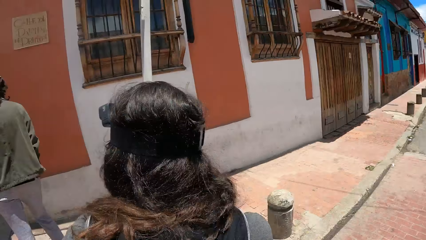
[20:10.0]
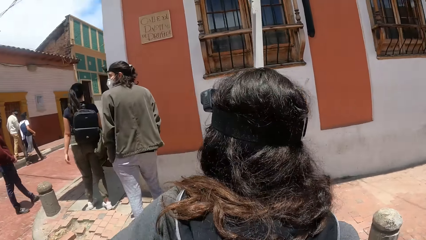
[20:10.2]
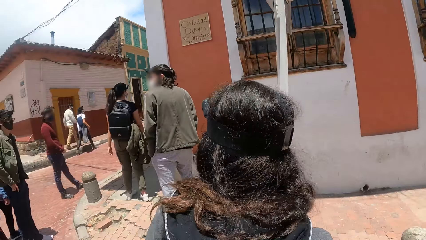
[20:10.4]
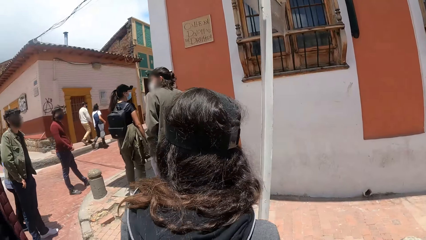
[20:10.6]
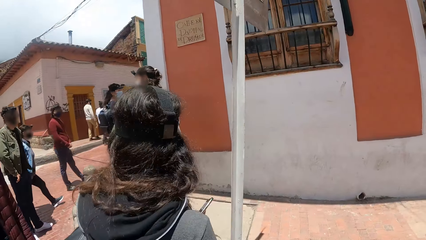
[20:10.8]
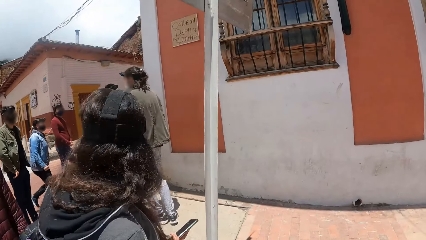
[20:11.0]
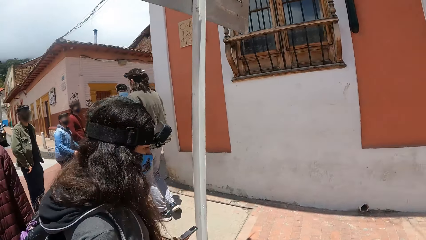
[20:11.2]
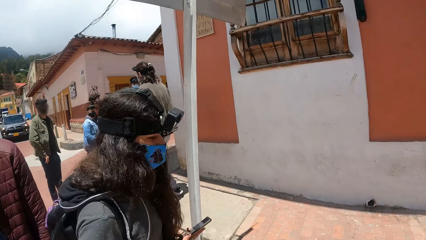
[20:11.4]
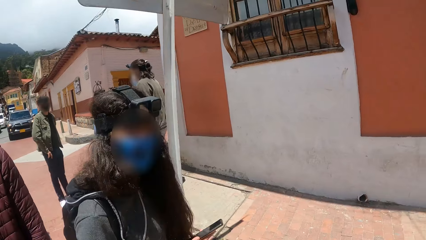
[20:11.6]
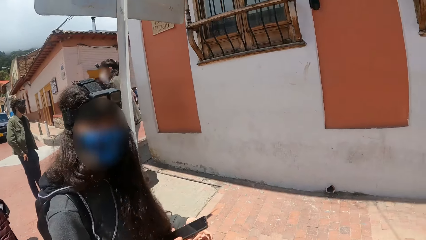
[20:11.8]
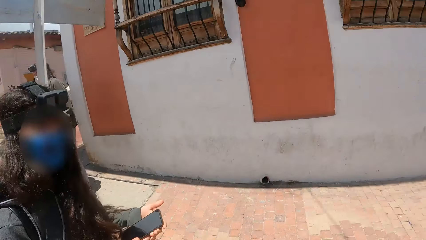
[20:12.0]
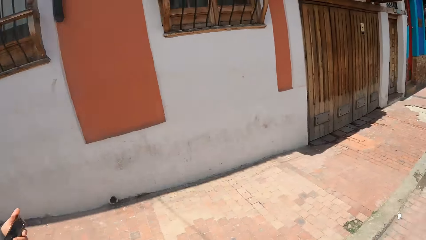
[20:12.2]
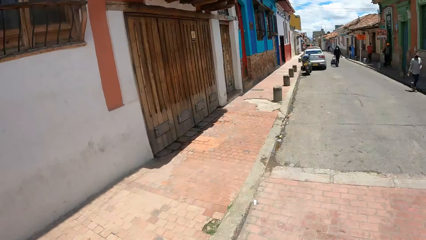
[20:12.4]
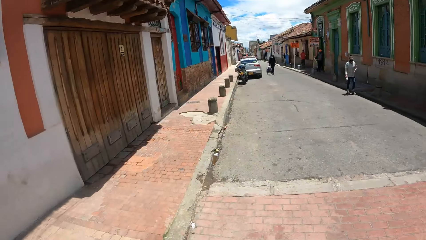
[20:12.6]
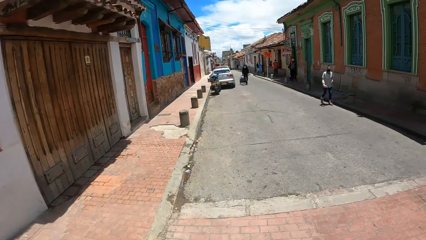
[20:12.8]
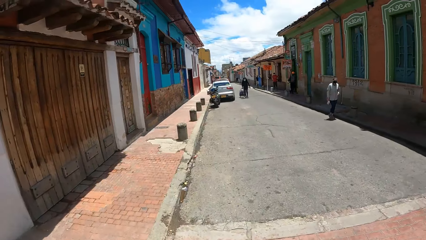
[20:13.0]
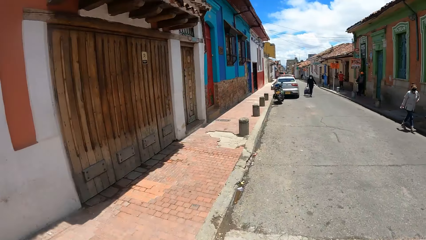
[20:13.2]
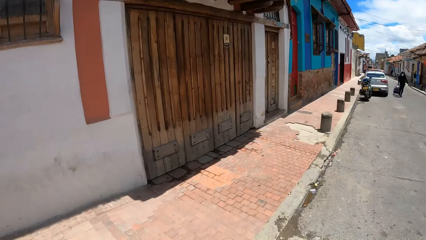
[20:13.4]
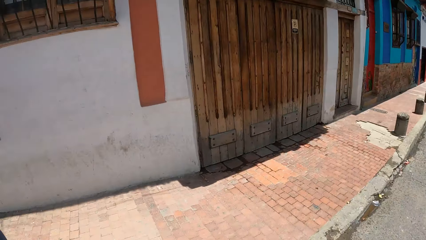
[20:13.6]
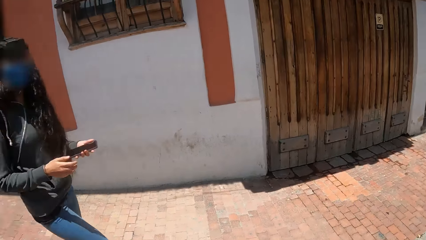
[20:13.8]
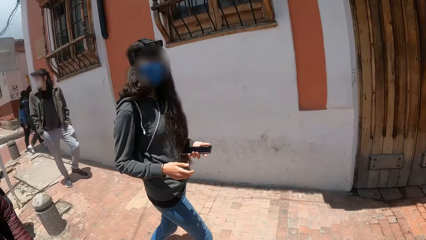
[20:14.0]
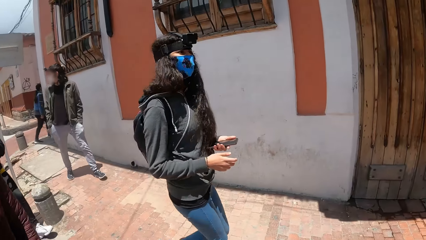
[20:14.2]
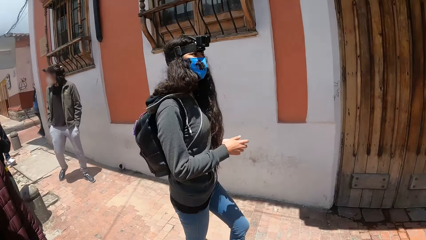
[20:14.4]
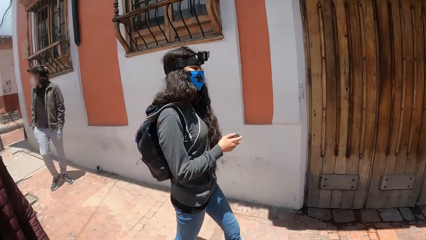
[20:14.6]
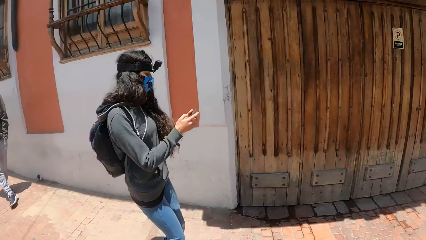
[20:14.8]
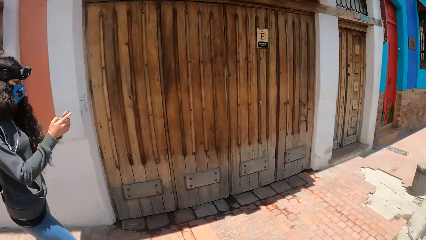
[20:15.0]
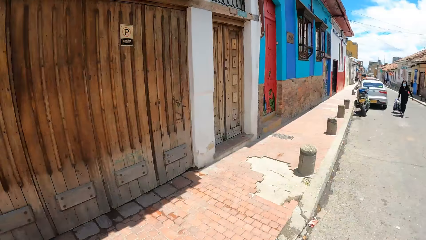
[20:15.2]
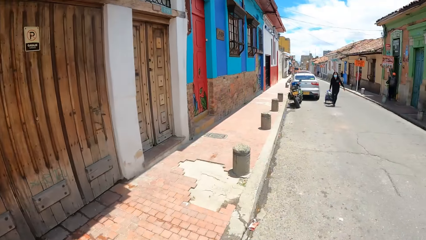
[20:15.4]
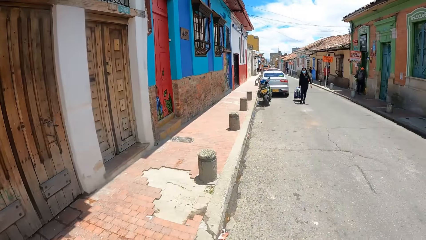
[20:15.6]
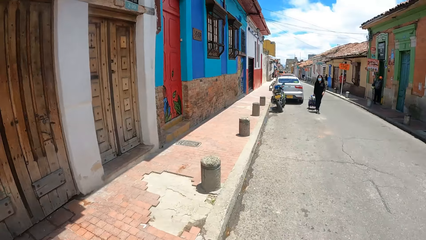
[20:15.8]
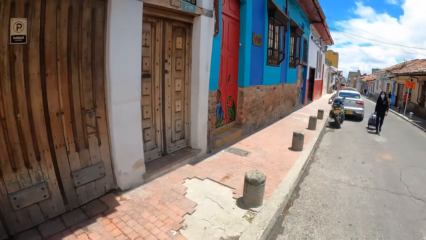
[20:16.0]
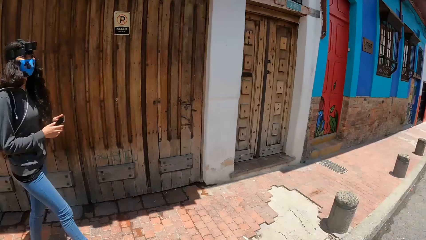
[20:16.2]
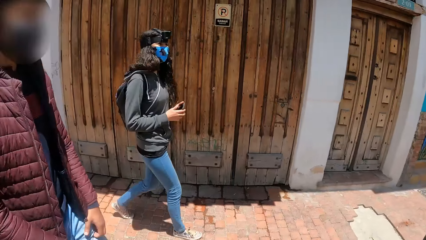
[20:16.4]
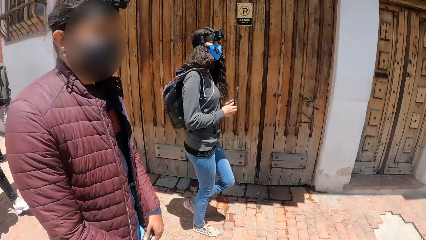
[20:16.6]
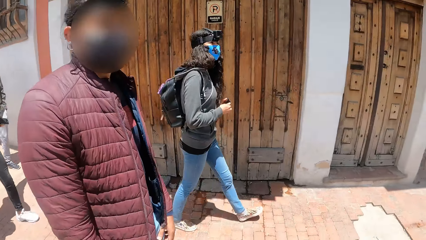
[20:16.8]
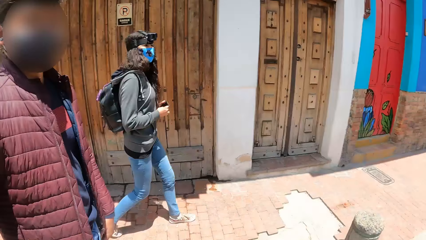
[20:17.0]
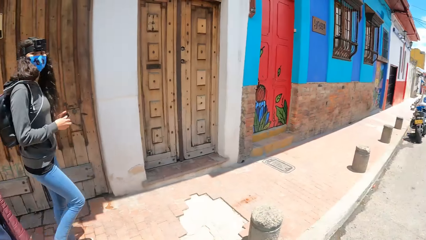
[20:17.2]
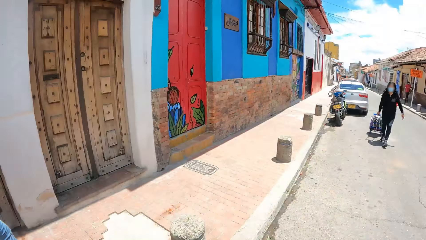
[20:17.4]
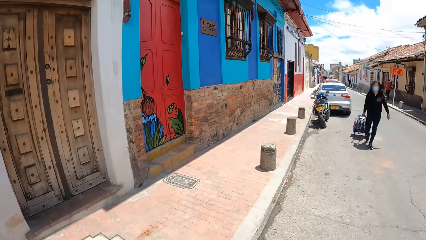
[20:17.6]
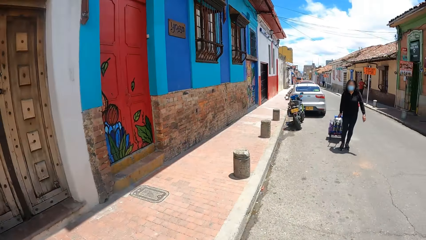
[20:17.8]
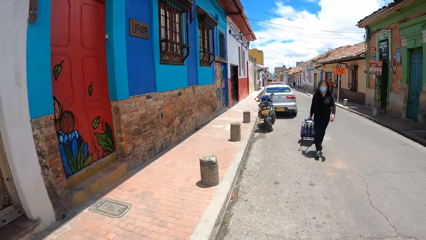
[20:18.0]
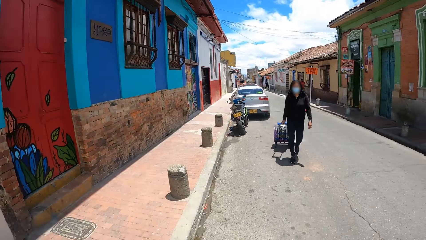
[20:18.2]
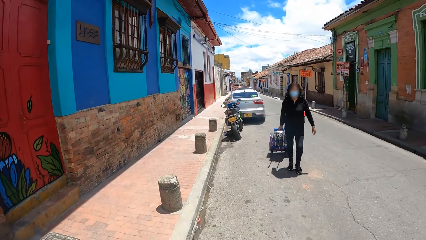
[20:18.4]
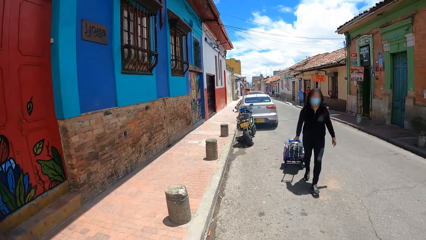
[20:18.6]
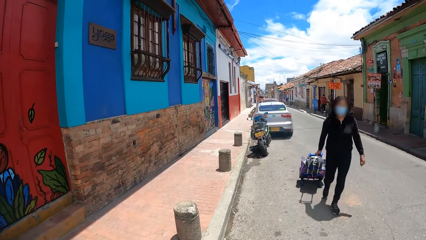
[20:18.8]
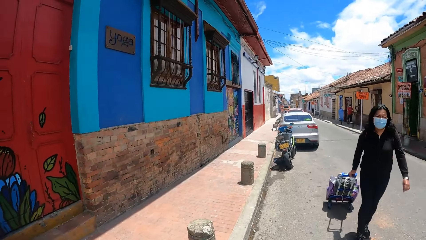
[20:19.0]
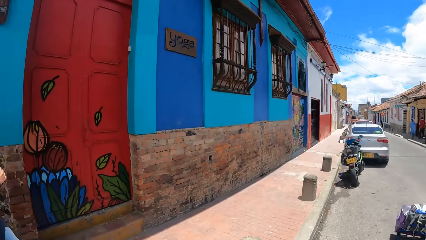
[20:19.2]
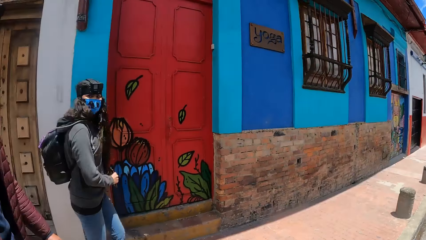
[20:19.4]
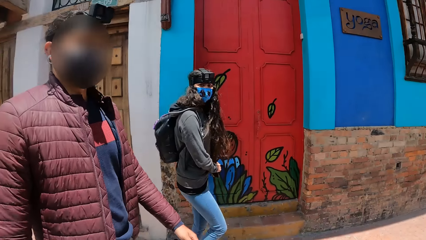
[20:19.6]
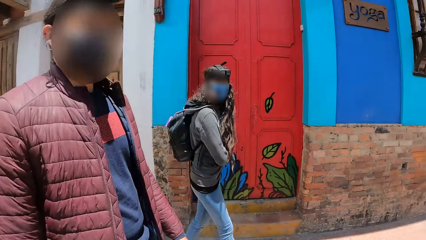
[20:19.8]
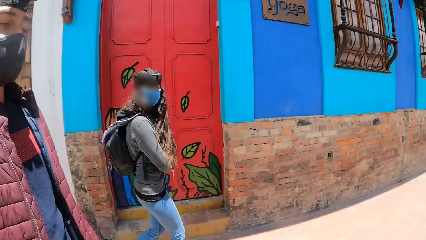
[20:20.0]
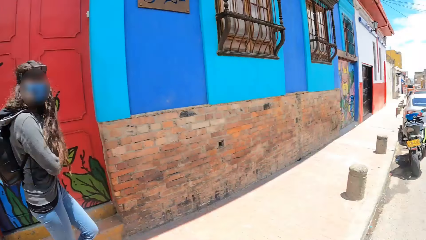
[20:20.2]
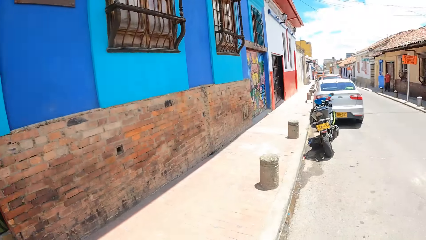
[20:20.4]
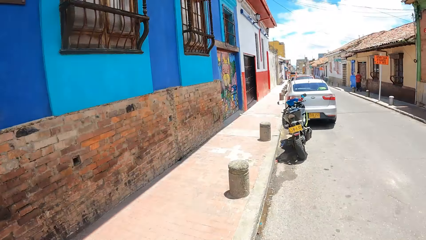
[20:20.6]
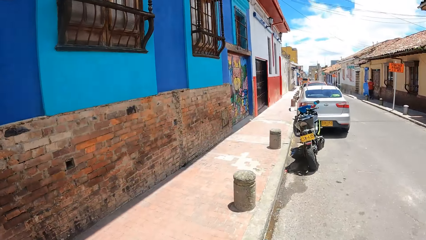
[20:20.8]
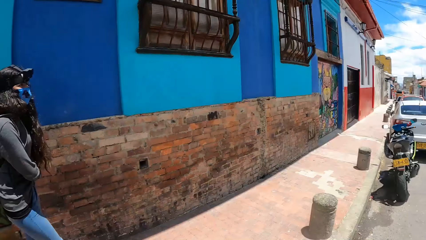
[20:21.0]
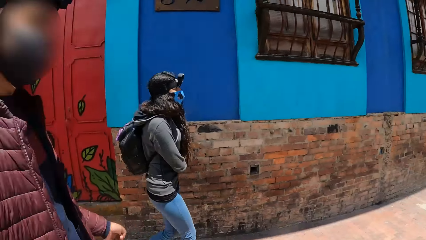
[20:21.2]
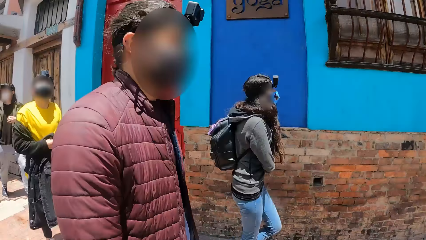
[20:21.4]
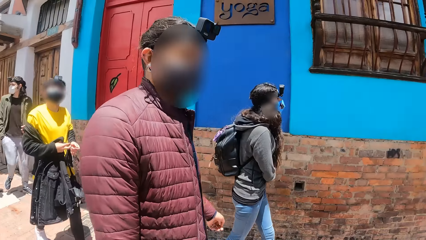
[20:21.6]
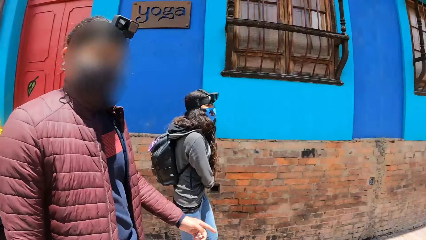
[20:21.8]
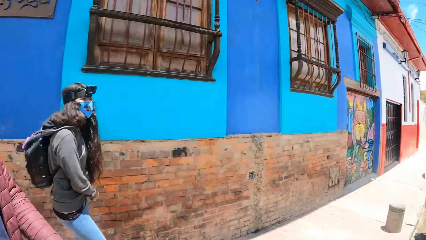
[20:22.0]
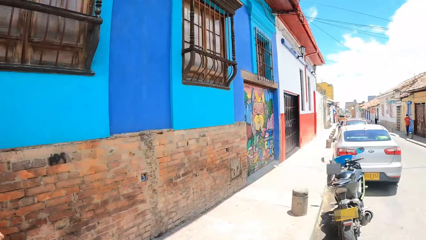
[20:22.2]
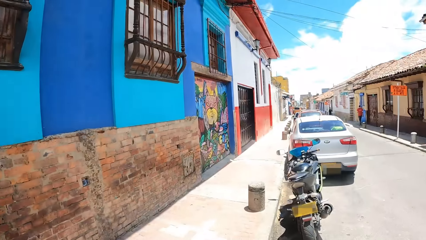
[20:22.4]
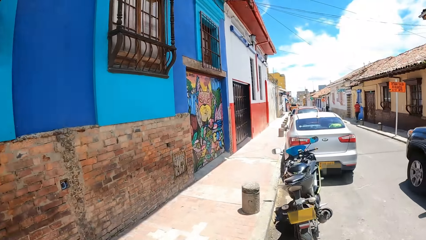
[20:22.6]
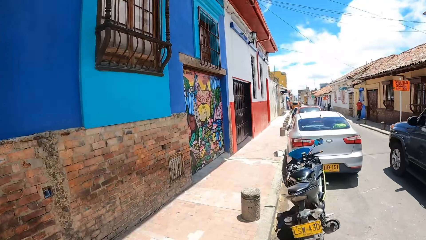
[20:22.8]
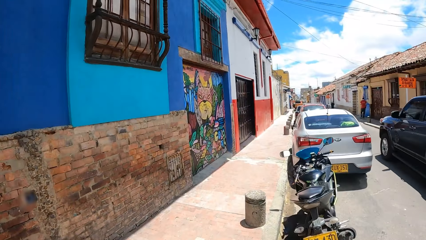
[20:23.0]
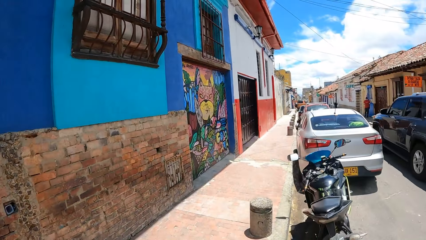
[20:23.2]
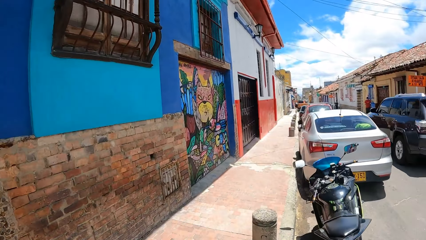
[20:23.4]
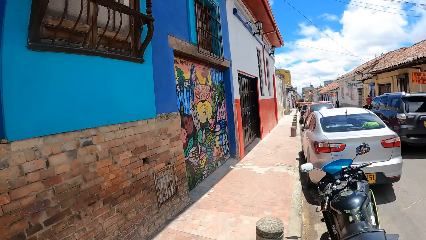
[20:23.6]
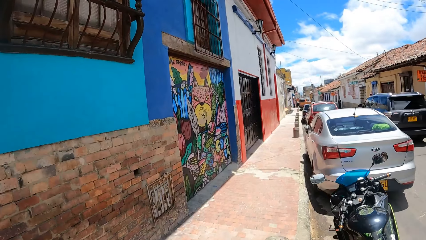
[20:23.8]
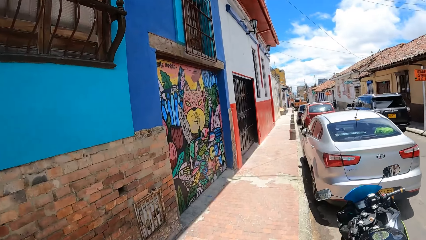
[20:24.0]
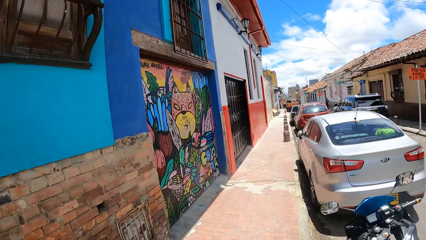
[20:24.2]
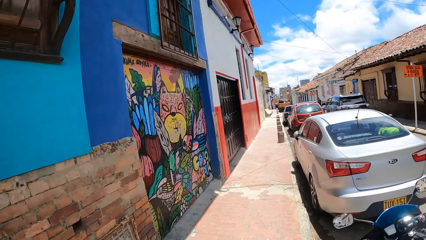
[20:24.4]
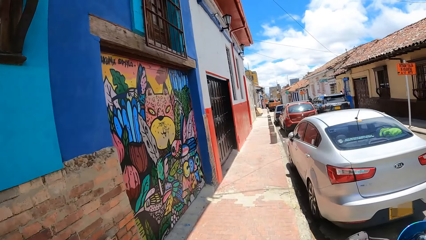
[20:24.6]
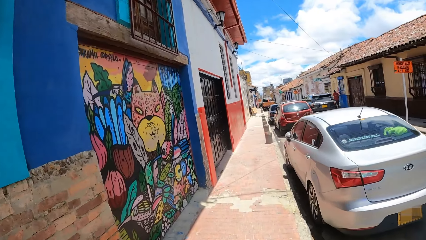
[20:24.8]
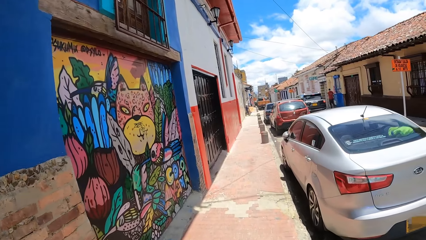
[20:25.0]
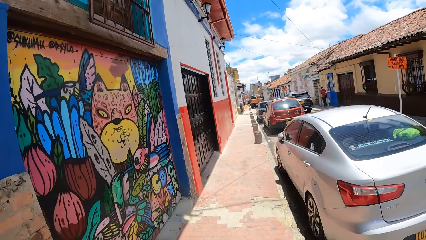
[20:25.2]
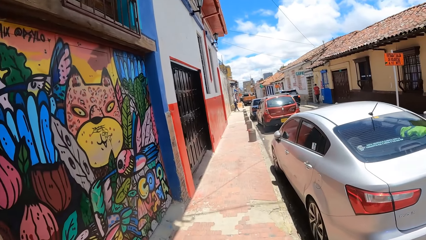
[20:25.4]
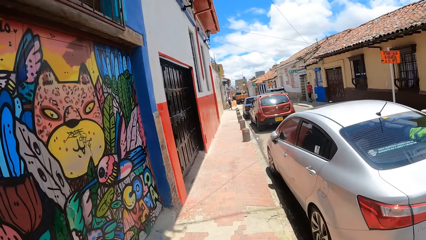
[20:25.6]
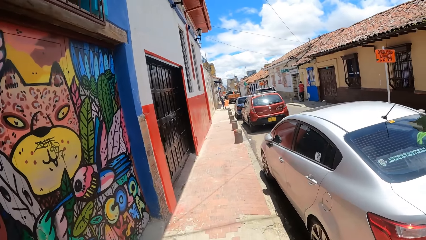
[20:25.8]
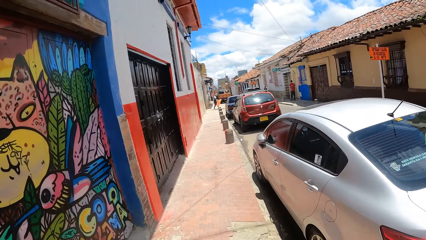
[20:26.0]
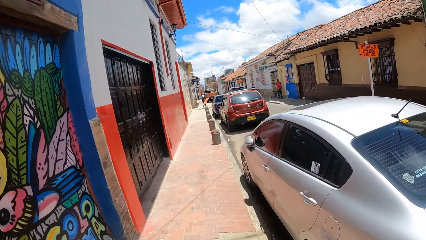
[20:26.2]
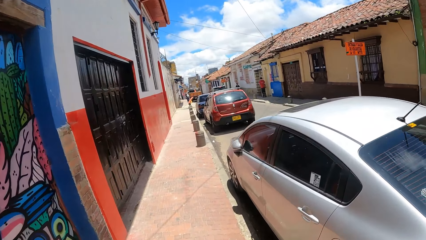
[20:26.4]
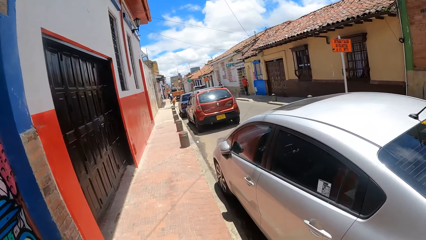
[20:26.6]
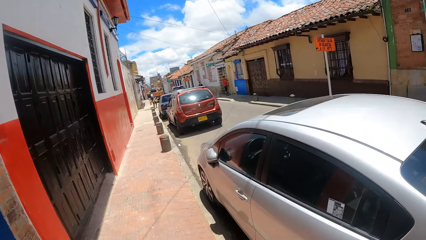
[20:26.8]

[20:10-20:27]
The camera wearer and a person walk around. The camera wearer walks in the area. They look around. The camera wearer and the person walk around.
